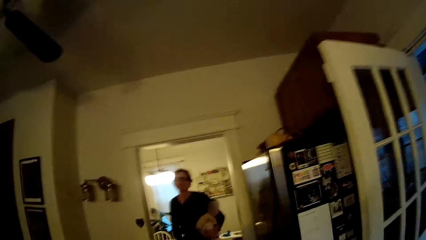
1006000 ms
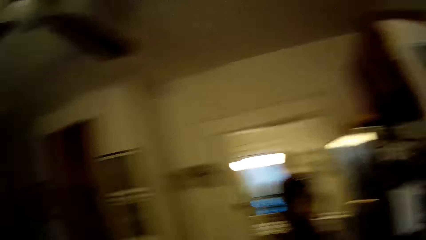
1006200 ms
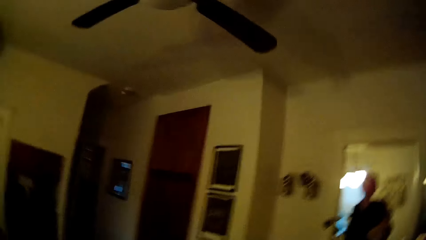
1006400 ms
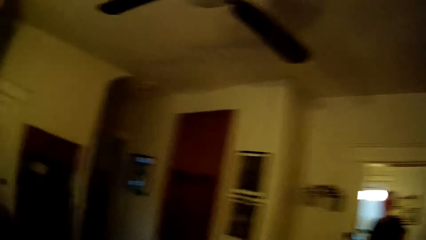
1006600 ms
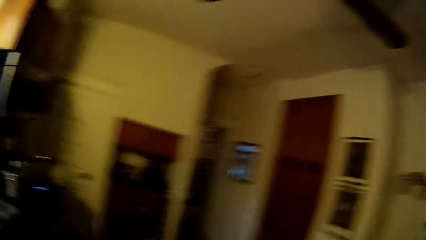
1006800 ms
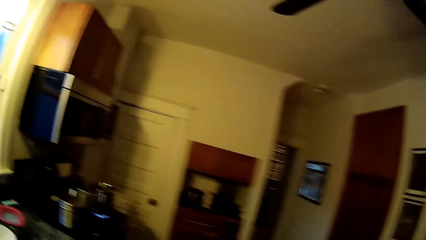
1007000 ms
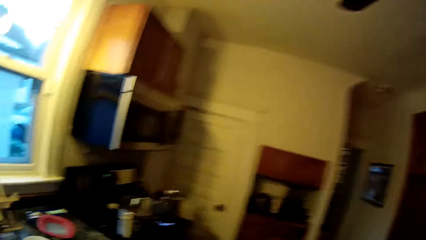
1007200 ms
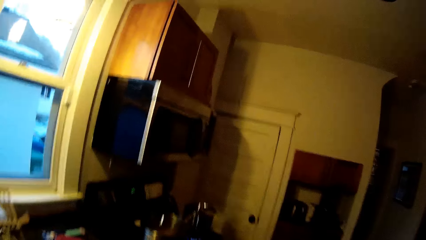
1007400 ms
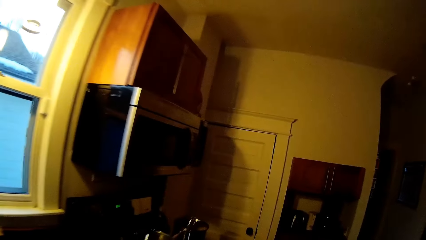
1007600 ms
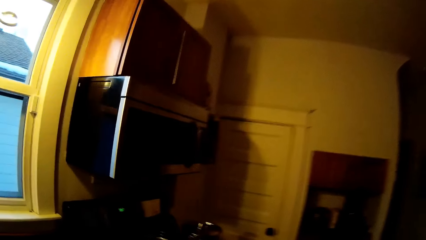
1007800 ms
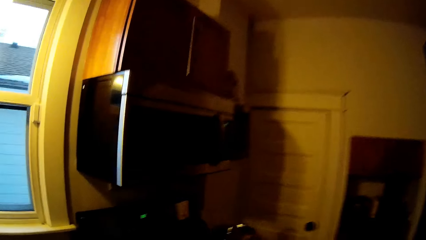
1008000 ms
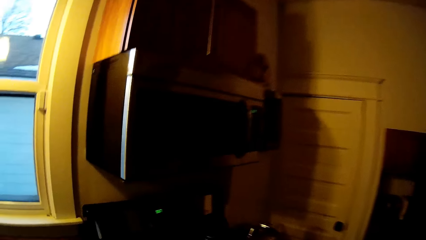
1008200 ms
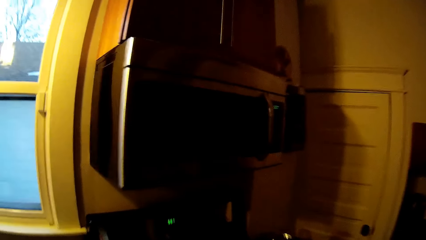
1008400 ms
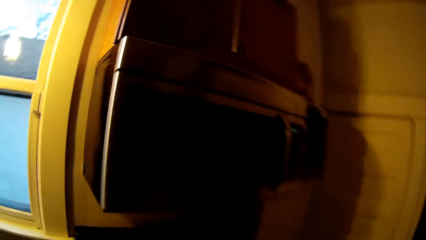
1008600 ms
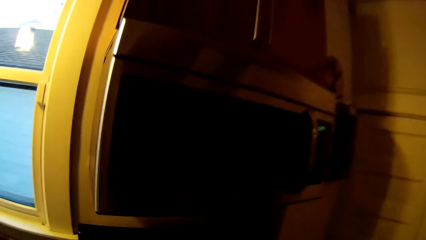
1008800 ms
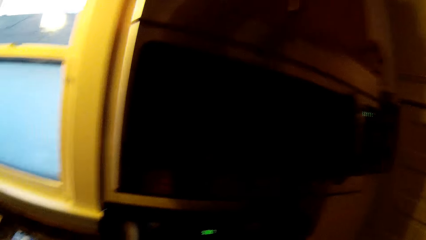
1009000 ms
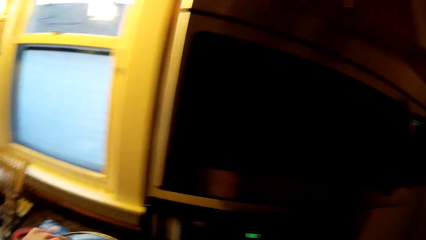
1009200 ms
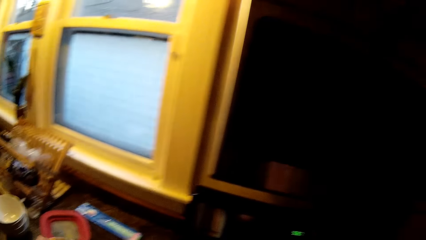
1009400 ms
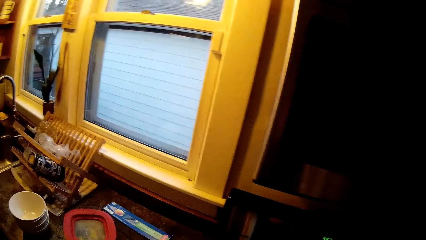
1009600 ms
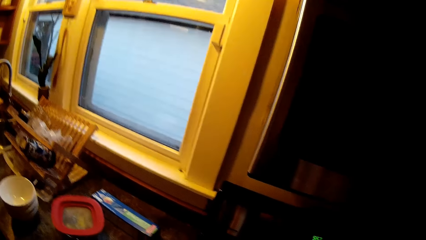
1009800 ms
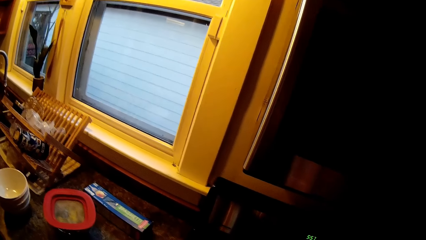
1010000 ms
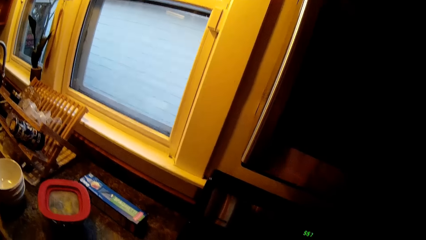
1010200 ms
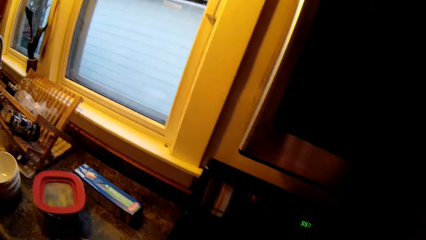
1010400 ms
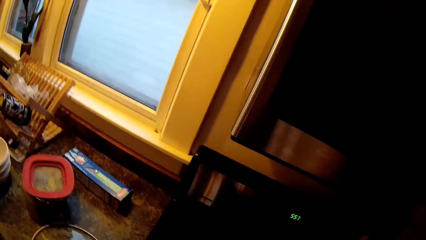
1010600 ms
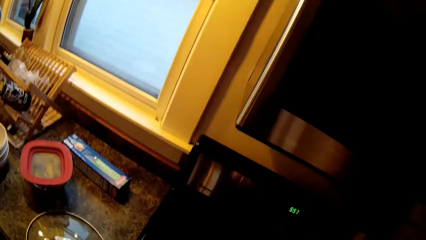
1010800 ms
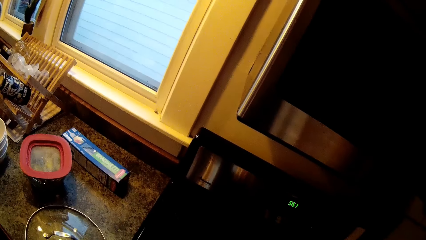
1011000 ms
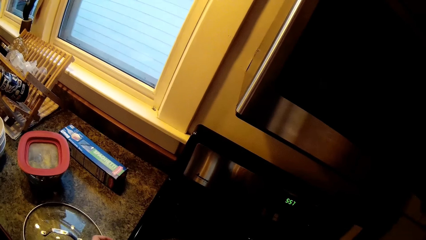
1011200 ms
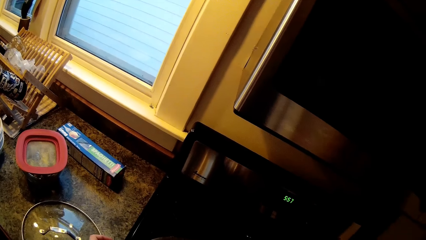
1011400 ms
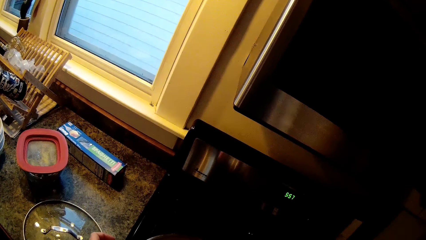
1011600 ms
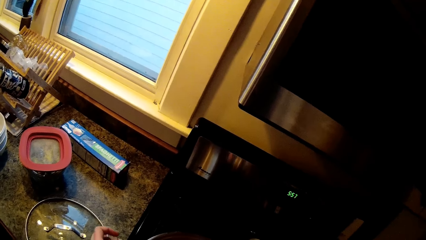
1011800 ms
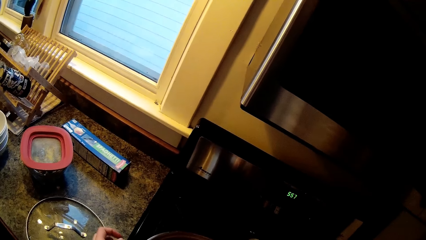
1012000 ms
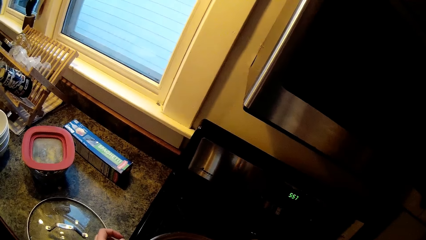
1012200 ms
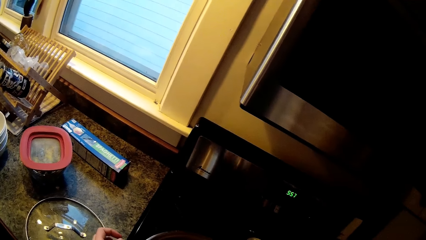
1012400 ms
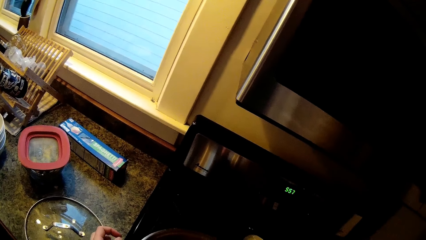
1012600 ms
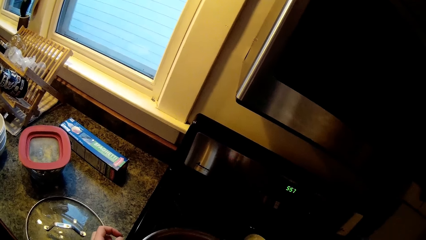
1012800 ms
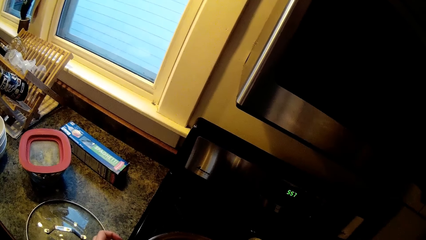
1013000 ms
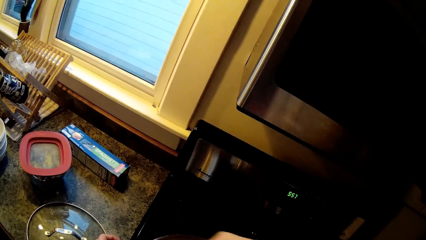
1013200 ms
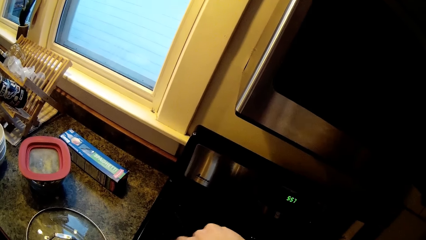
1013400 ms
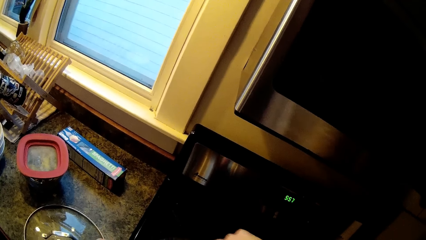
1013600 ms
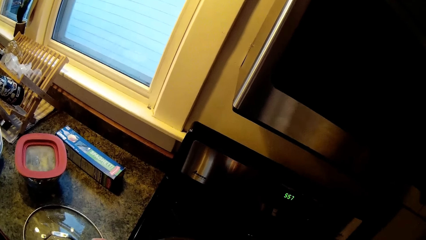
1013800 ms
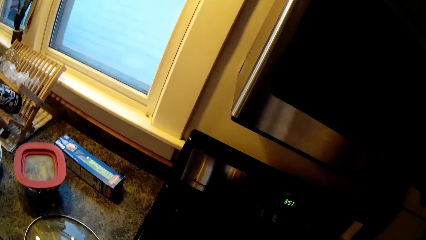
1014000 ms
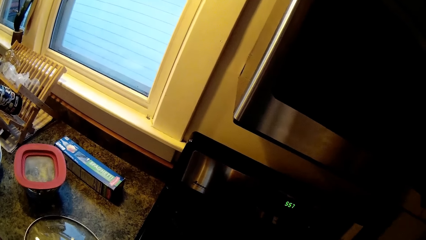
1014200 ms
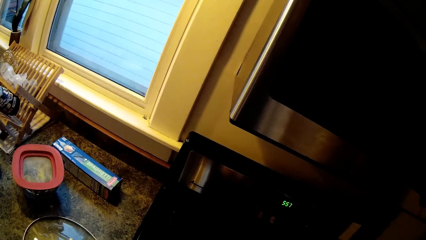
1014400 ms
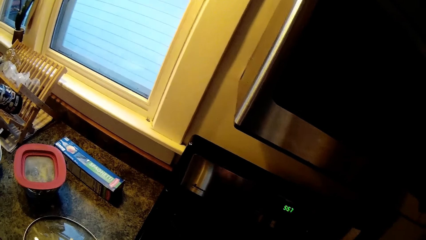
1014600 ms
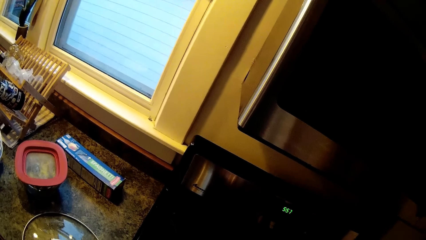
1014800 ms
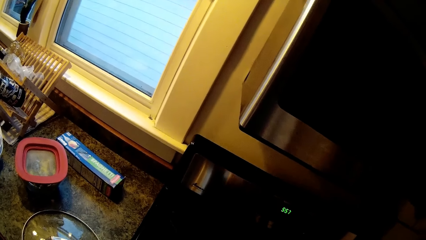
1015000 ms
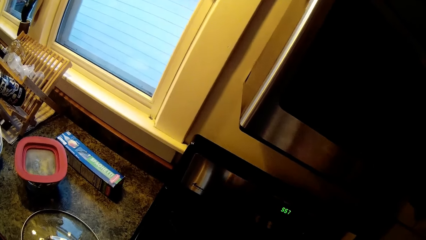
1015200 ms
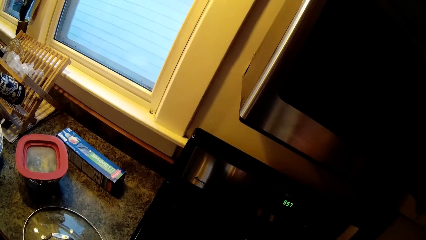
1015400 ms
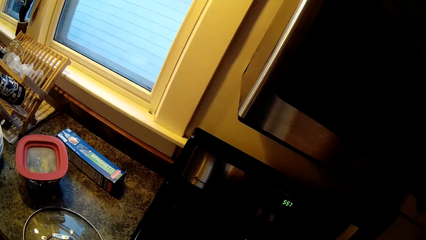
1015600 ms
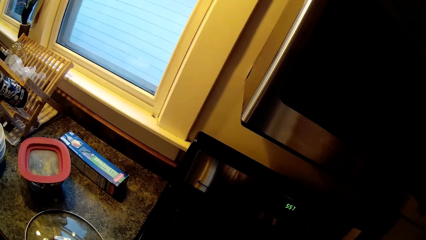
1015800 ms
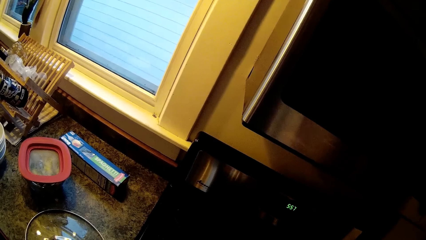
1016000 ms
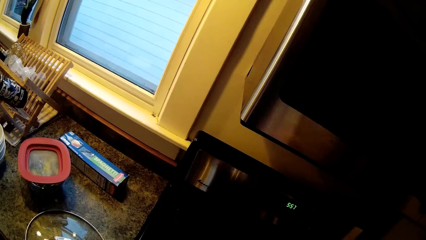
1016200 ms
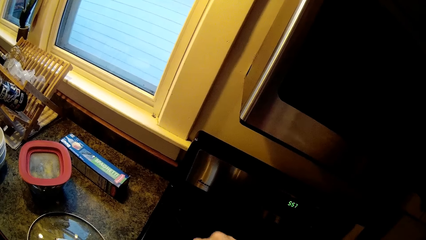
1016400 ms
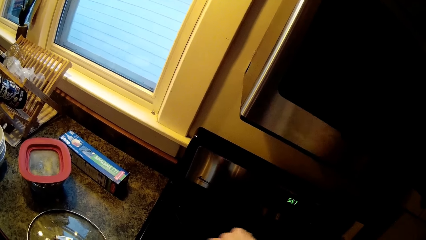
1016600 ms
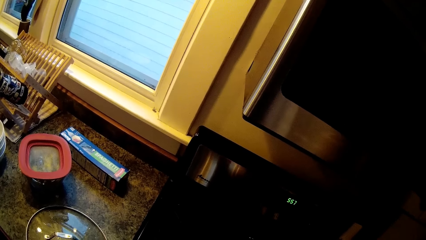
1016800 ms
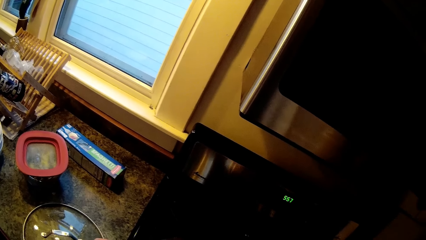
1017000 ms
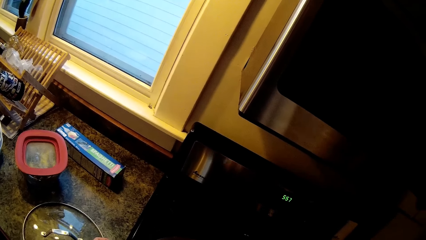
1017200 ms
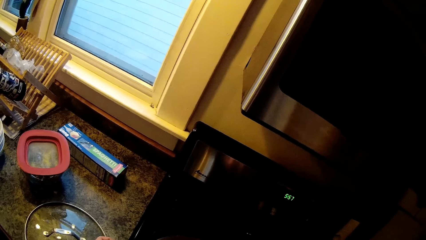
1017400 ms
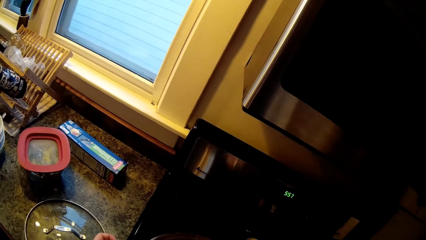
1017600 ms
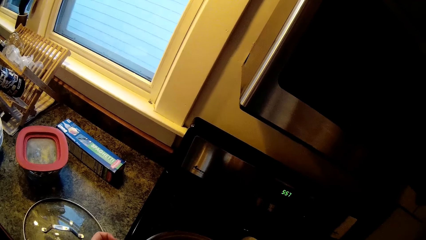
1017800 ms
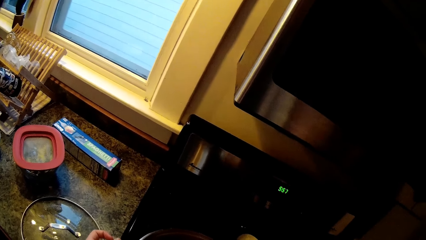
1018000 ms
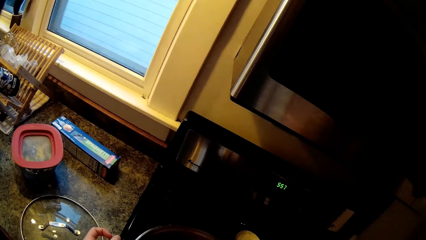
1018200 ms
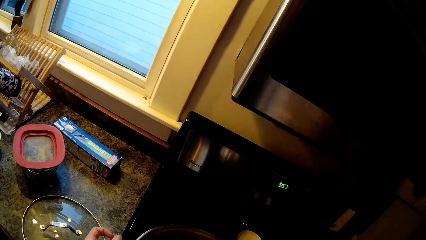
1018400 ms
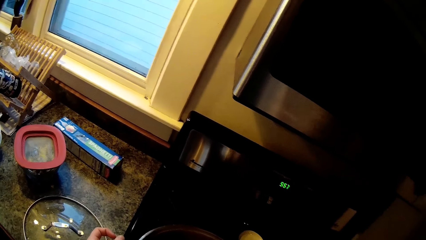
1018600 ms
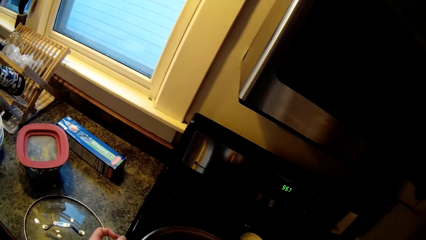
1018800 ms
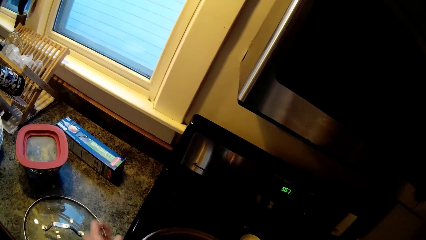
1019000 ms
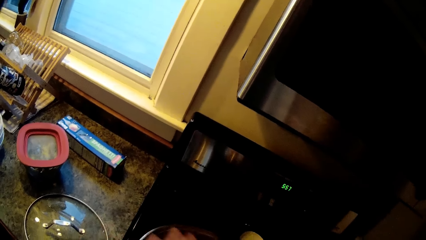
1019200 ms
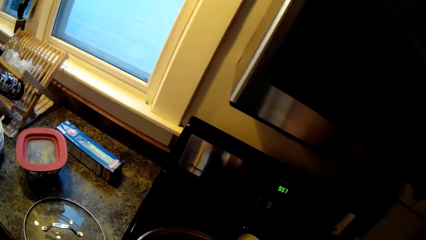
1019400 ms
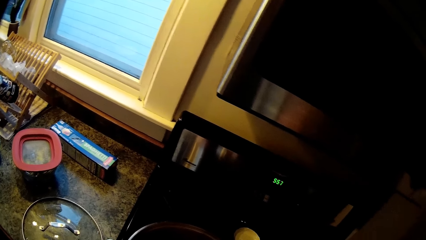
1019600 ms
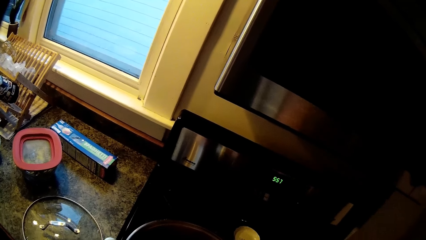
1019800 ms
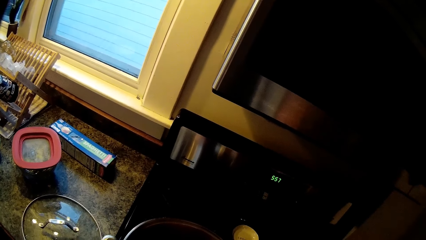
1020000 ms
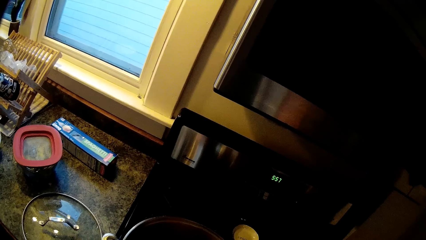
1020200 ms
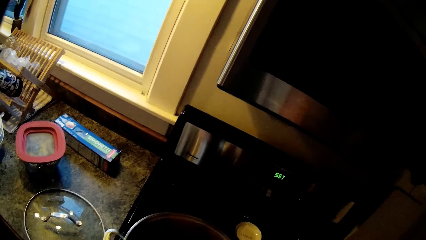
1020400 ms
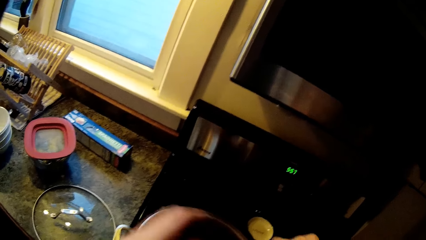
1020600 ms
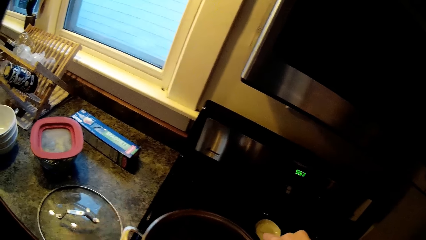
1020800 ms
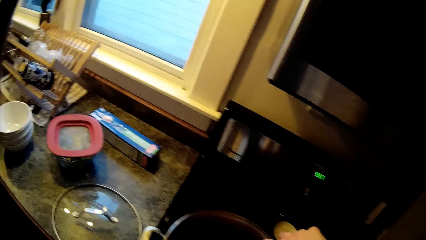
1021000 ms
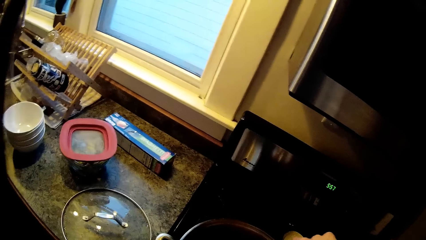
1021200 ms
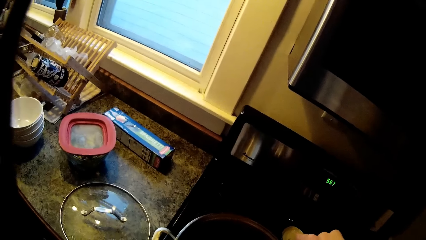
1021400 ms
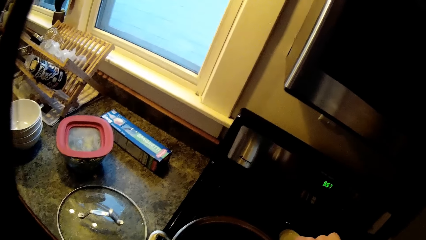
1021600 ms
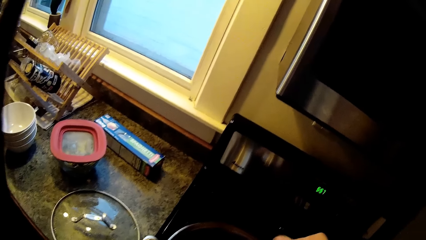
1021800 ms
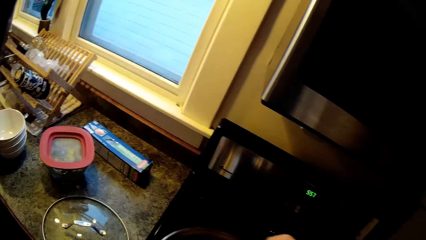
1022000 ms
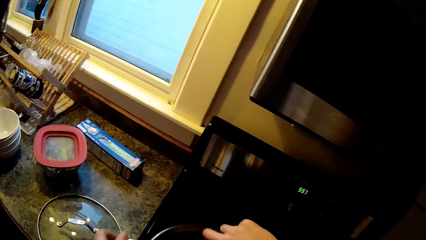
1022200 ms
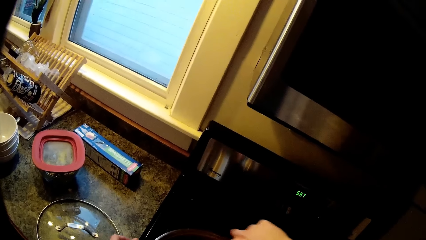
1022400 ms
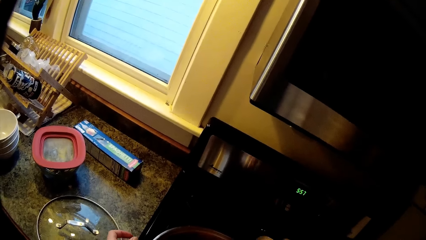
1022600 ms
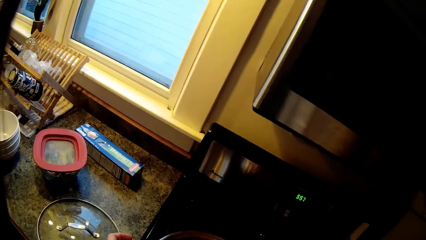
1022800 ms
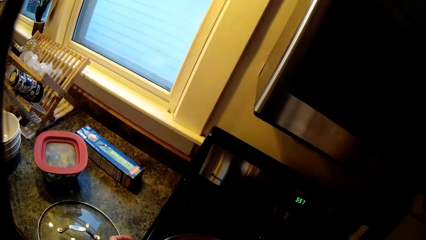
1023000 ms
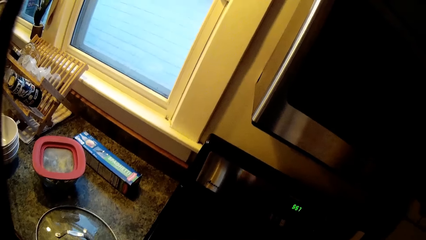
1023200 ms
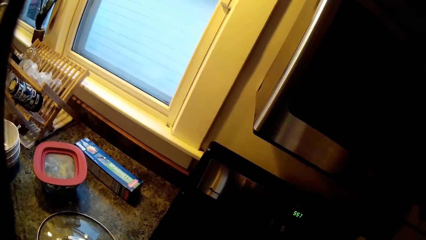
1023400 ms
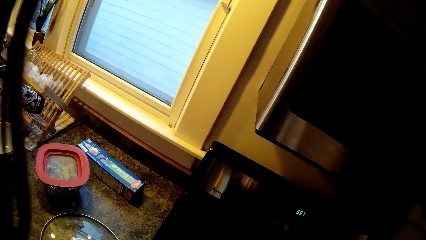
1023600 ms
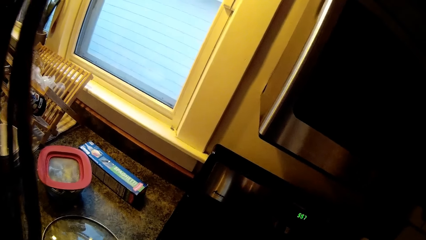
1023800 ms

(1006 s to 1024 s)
The camera wearer speaks to the person. She holds a pot lid in her left hand. She does something. She stirs food in a pot on the cooker with a spoon in her right hand. She speaks to the person.
